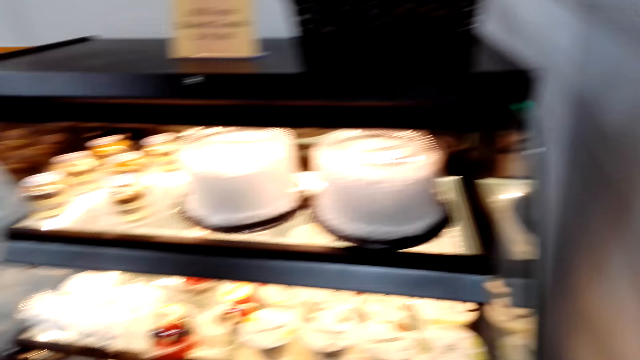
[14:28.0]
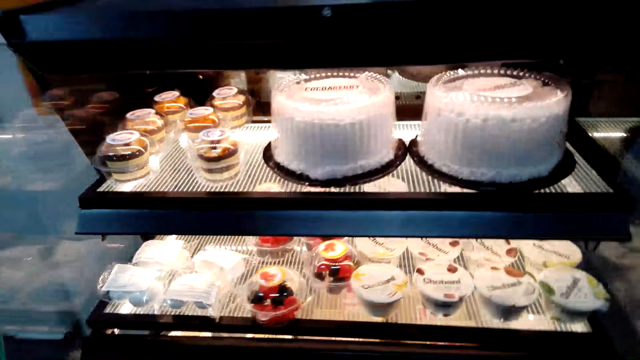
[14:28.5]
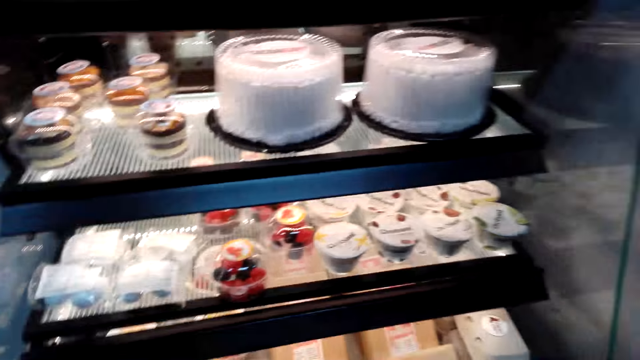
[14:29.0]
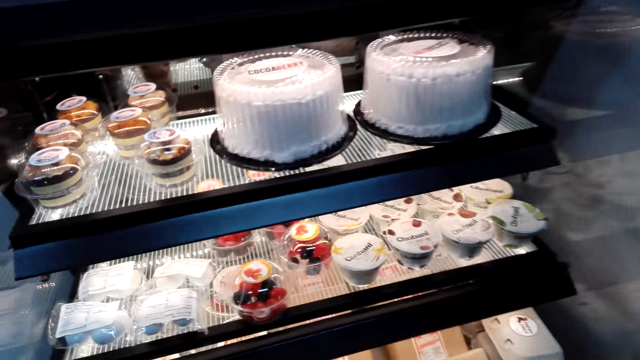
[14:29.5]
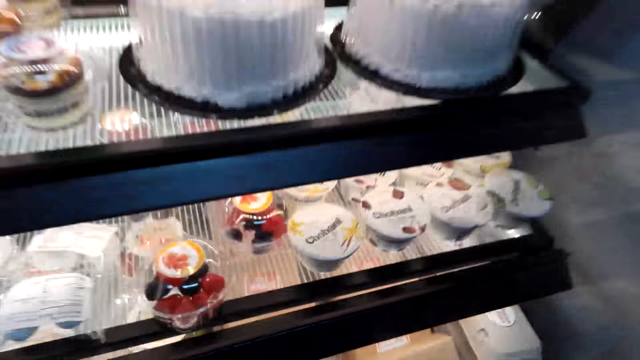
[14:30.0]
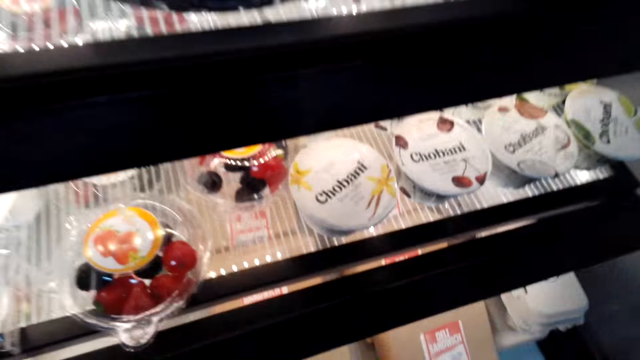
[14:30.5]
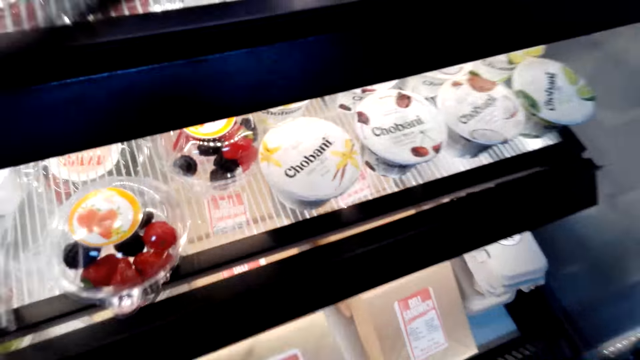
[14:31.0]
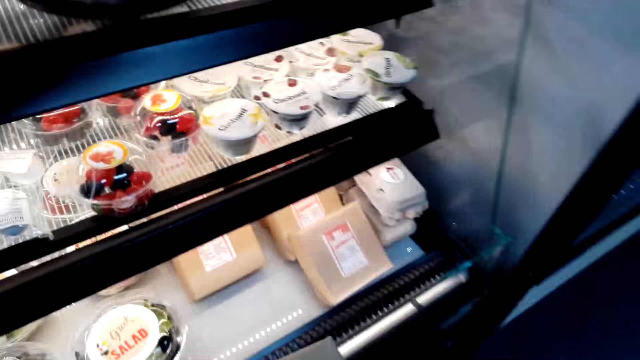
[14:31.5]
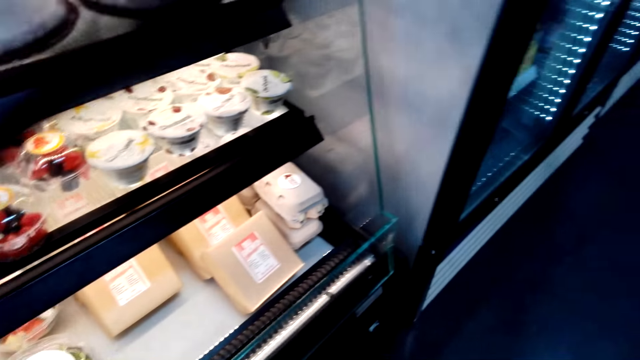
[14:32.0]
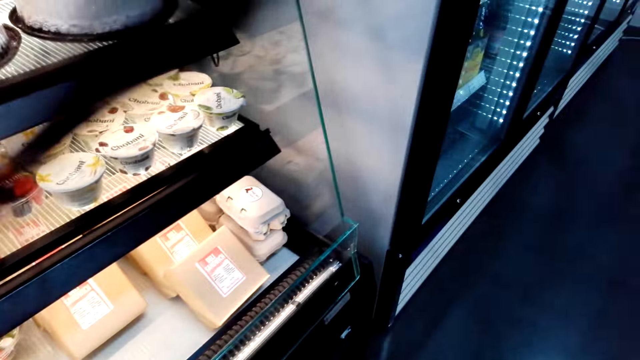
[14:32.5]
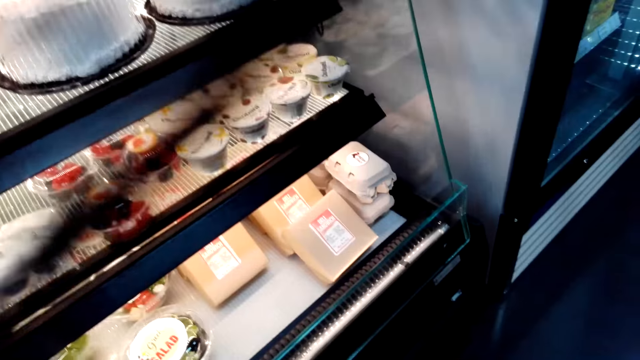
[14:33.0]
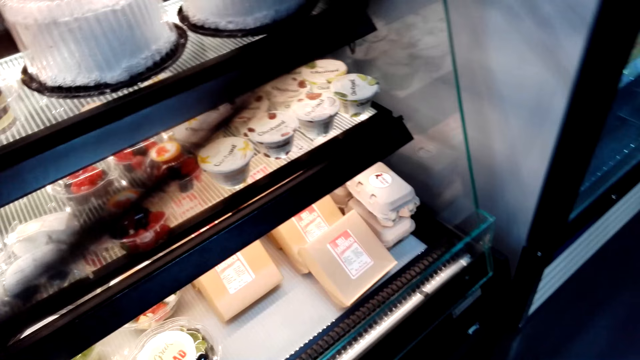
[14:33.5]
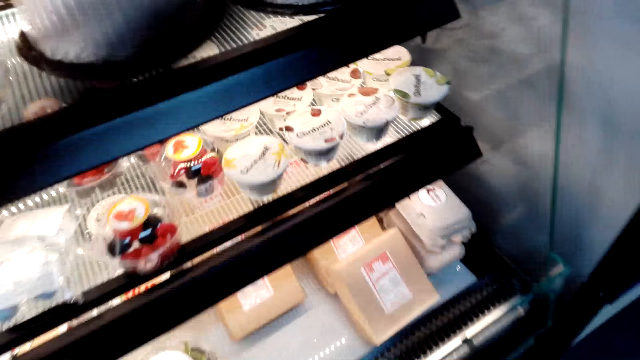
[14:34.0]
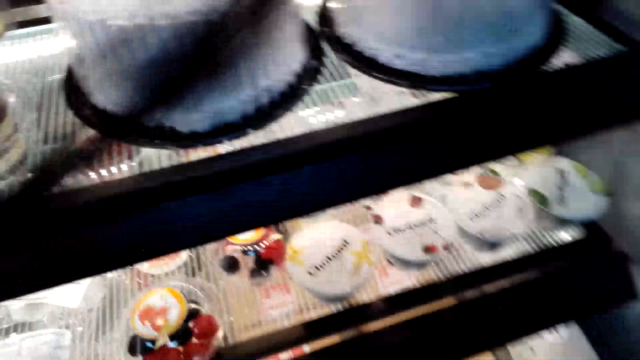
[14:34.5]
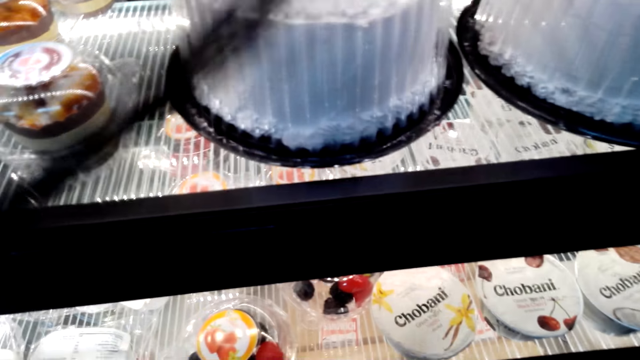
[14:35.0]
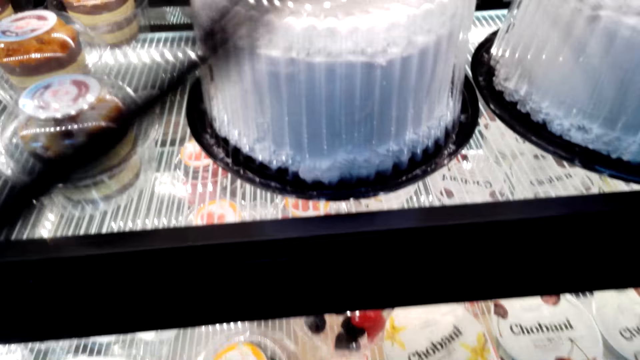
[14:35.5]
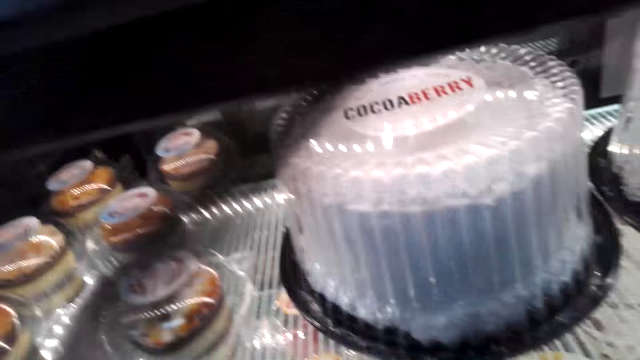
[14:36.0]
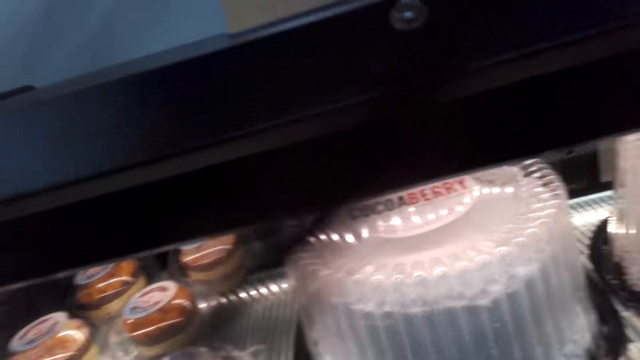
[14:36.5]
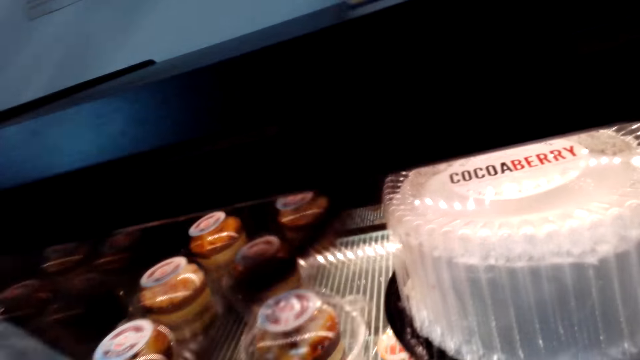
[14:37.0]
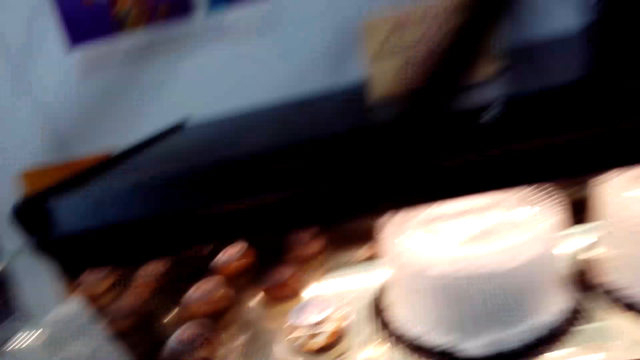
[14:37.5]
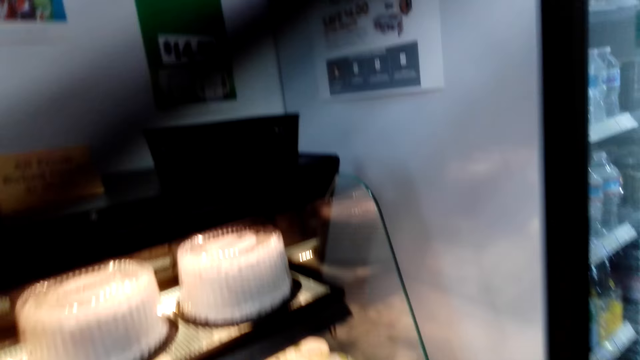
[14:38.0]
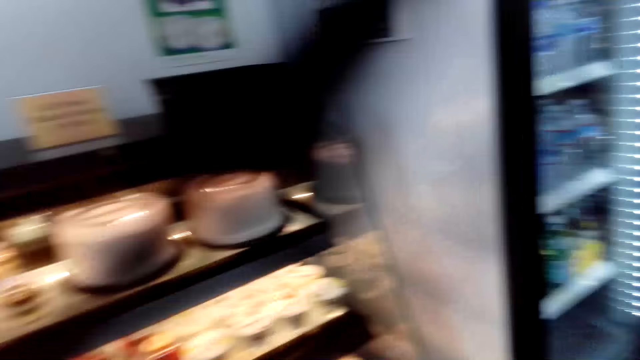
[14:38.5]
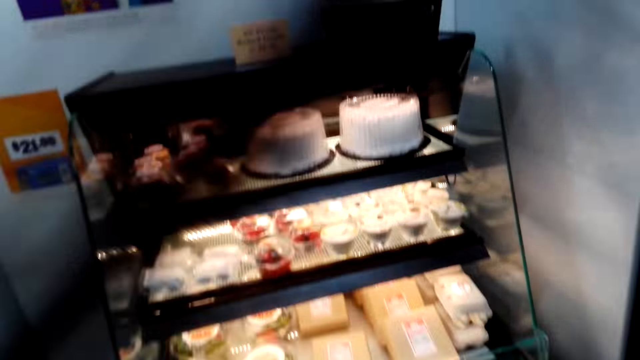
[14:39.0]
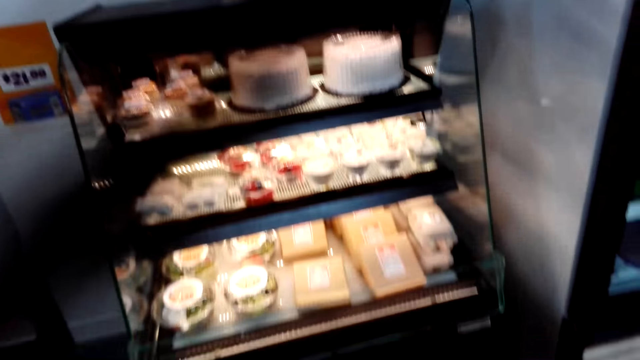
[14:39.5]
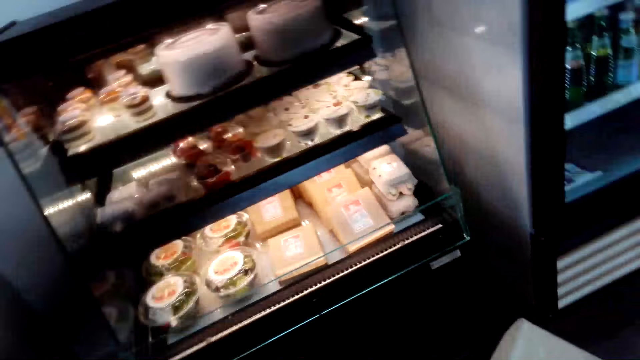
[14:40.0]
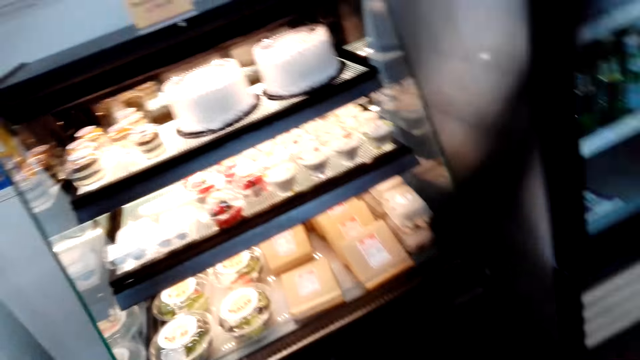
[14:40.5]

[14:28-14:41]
The camera wearer picks something from the shelf. They move away from the counter.

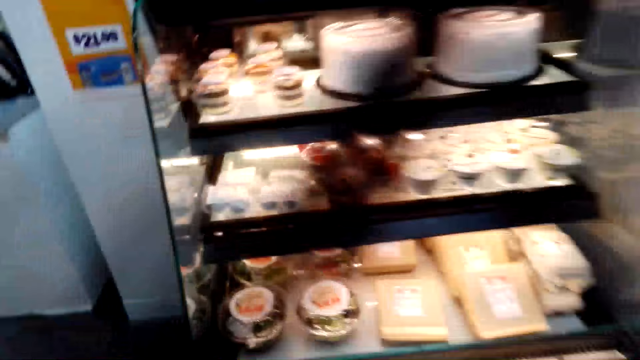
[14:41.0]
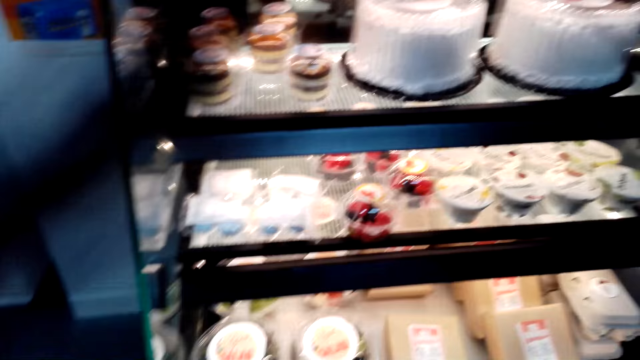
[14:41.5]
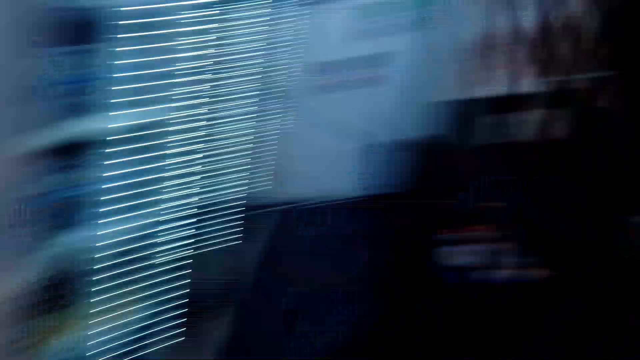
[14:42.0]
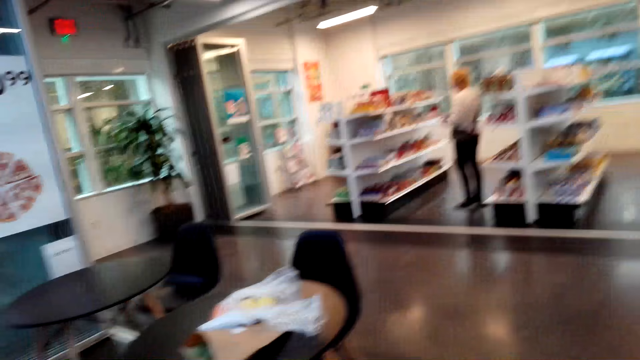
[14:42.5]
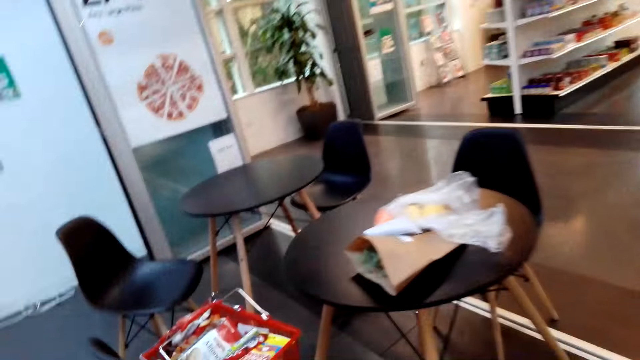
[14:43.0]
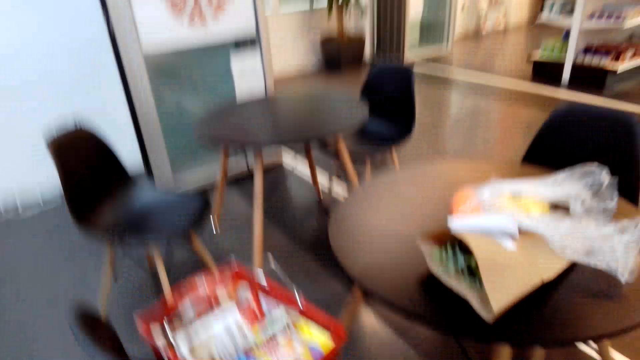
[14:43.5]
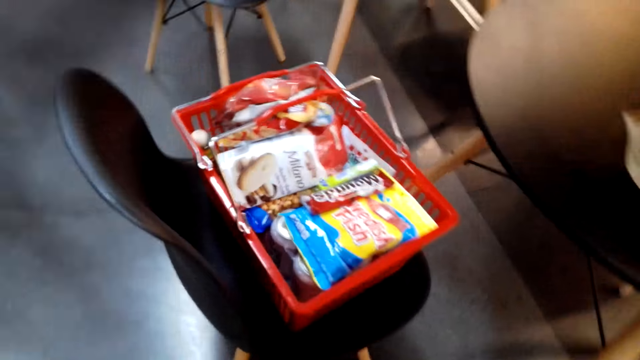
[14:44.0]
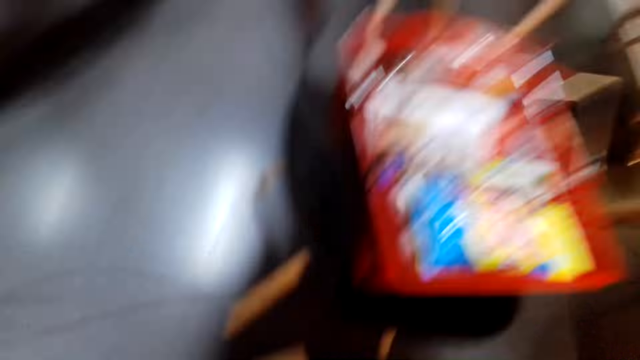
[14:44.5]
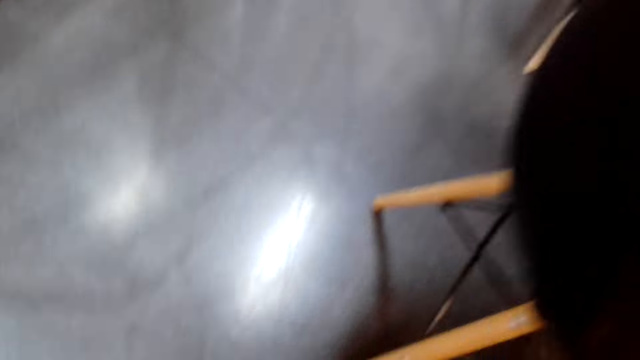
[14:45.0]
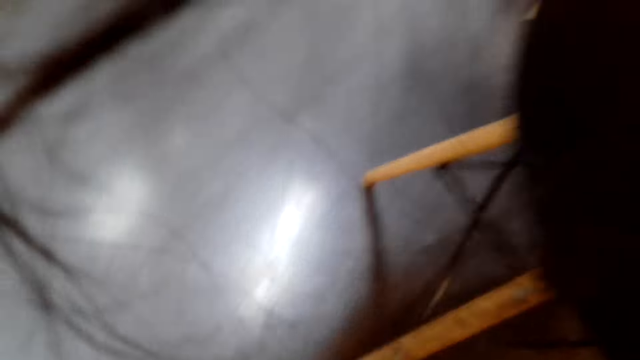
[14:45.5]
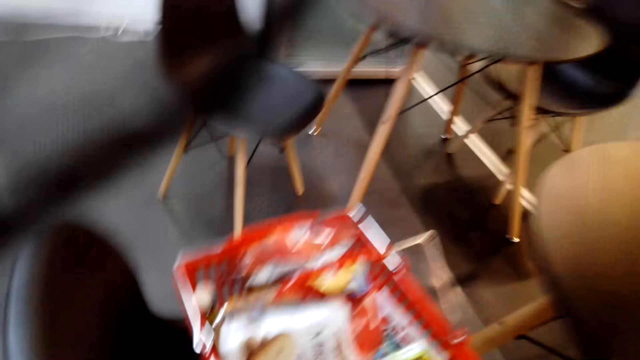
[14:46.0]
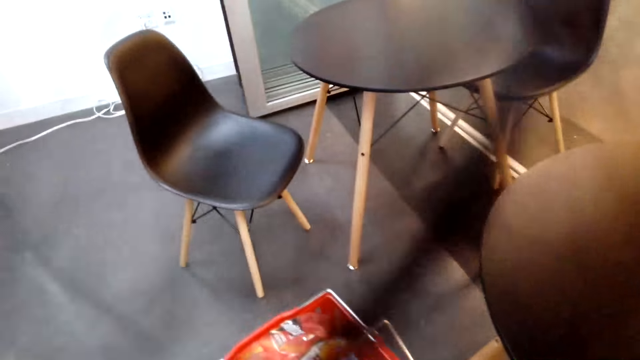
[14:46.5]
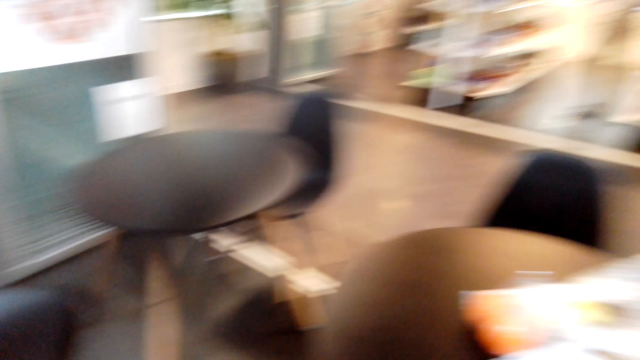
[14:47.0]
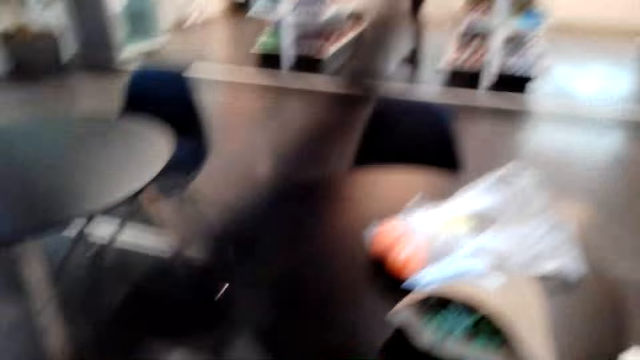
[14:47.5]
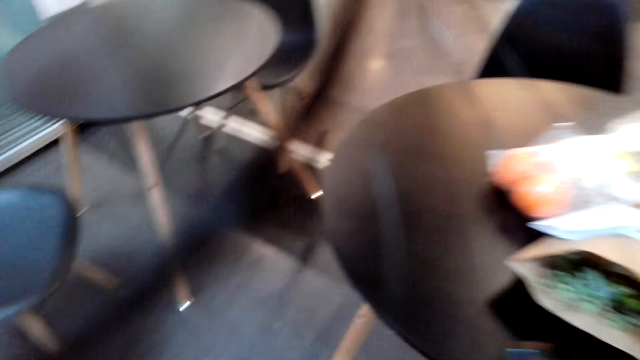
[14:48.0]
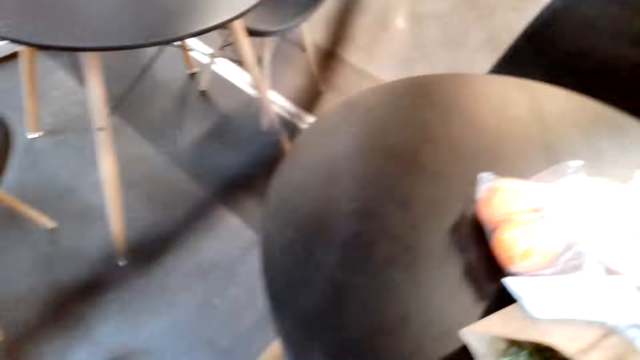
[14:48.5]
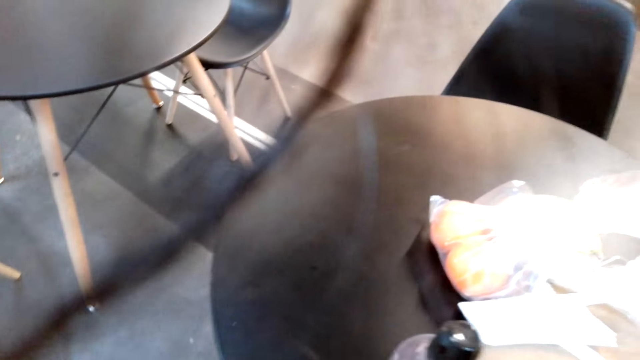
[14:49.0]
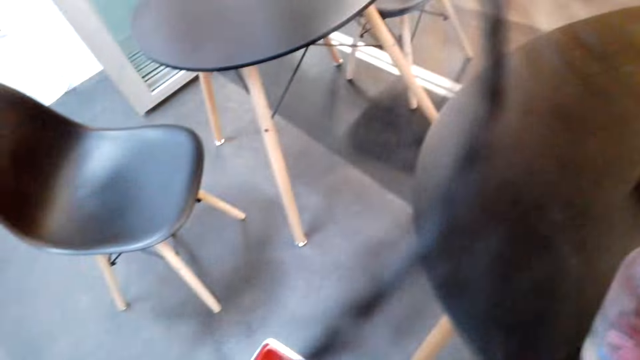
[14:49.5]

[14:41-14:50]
The camera wearer heads to the table. They put the bottle of water on the table.
